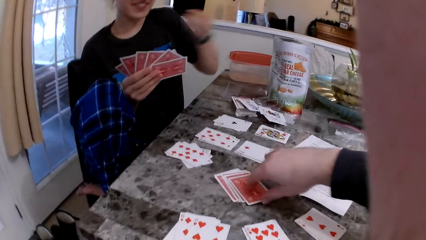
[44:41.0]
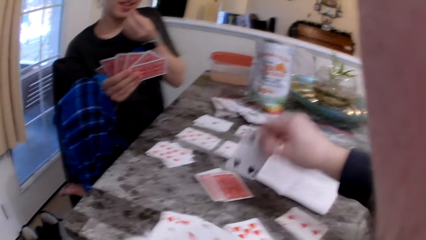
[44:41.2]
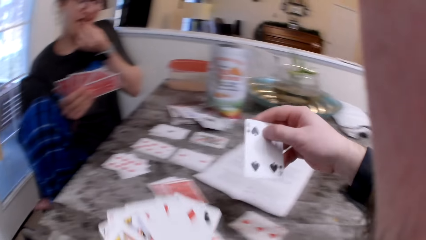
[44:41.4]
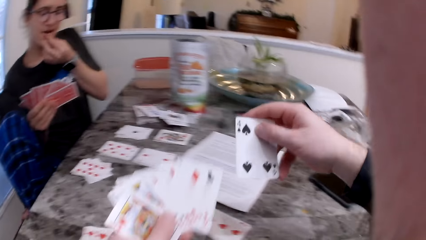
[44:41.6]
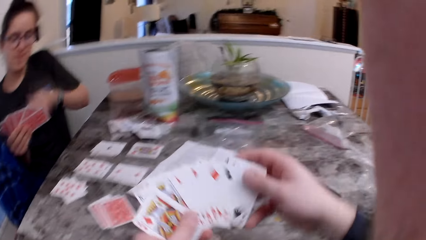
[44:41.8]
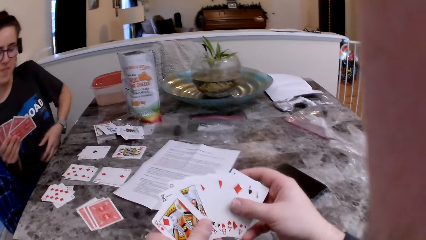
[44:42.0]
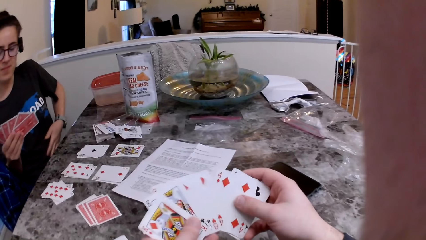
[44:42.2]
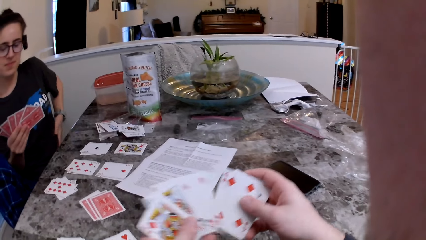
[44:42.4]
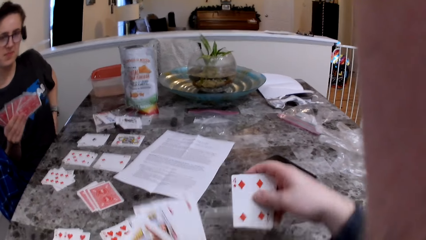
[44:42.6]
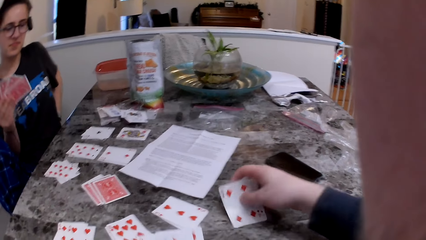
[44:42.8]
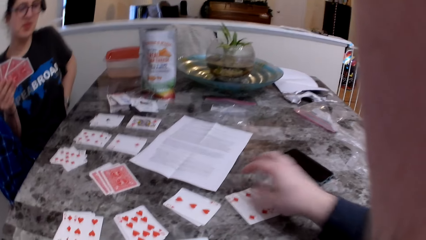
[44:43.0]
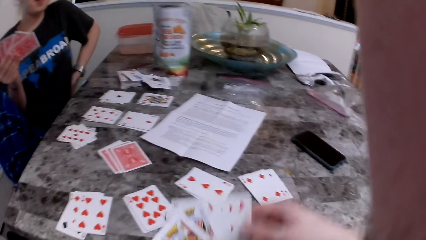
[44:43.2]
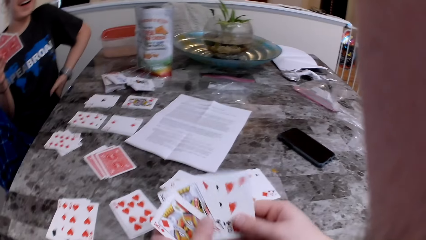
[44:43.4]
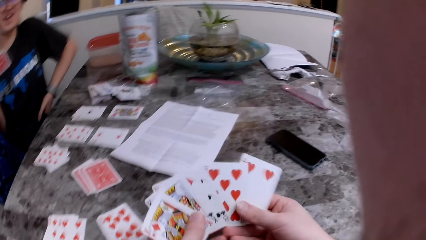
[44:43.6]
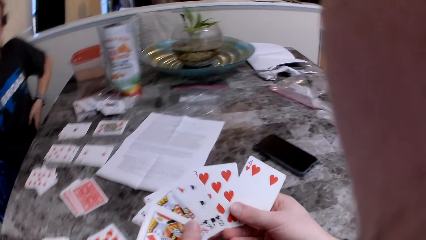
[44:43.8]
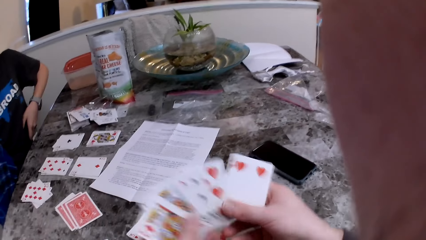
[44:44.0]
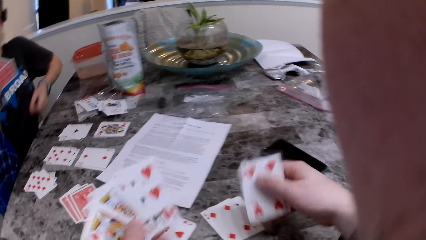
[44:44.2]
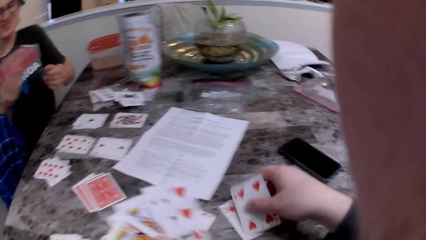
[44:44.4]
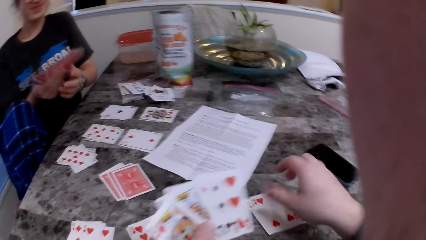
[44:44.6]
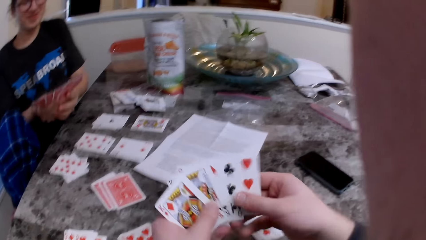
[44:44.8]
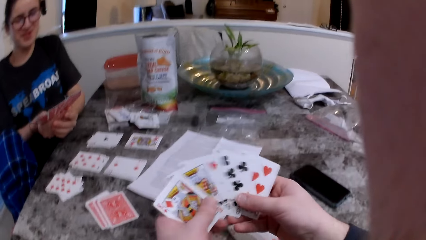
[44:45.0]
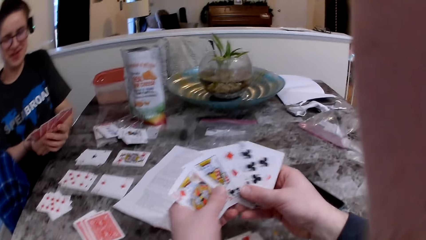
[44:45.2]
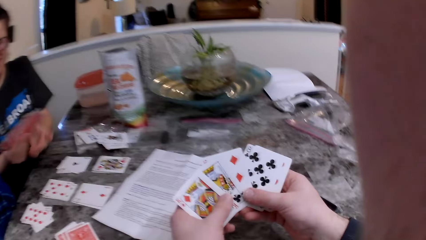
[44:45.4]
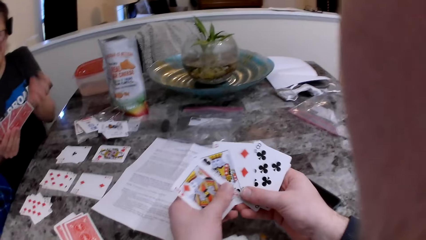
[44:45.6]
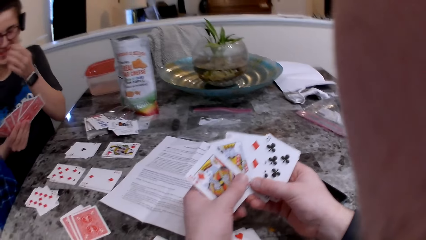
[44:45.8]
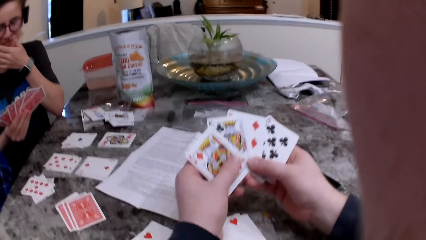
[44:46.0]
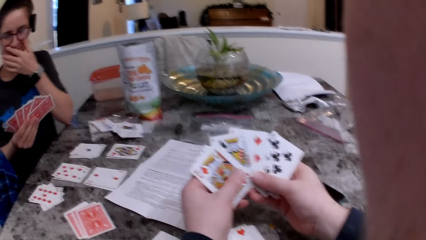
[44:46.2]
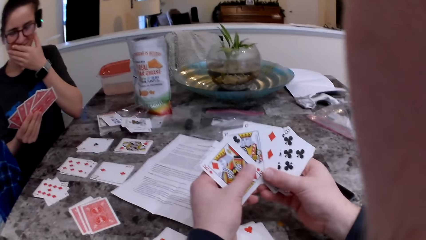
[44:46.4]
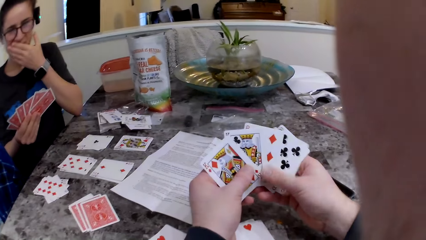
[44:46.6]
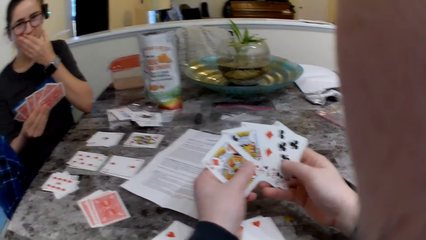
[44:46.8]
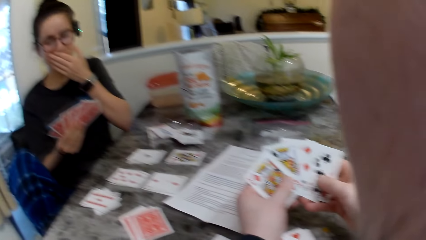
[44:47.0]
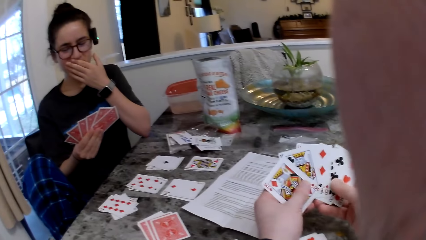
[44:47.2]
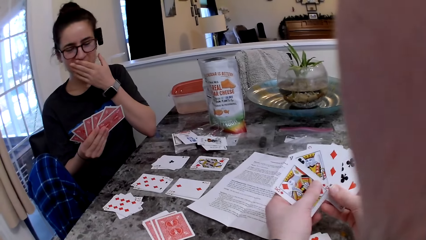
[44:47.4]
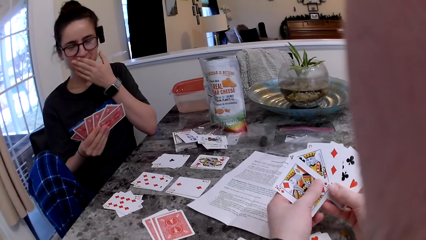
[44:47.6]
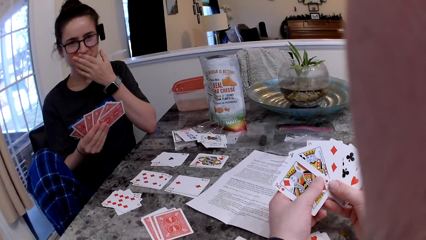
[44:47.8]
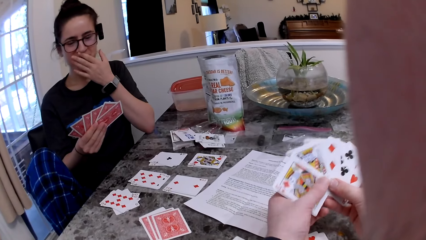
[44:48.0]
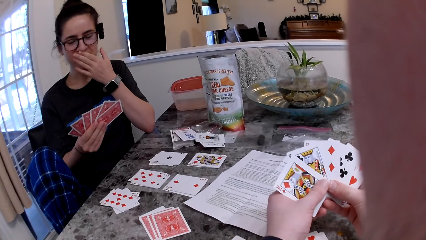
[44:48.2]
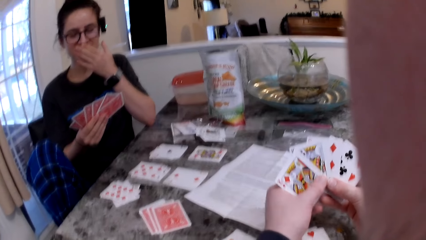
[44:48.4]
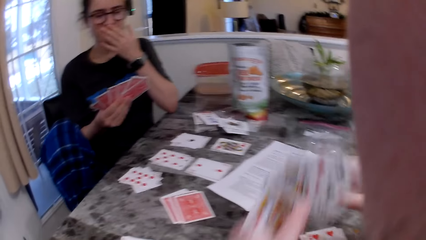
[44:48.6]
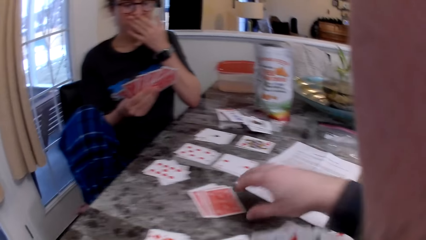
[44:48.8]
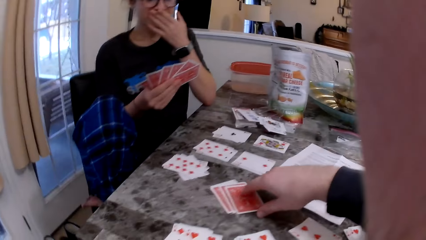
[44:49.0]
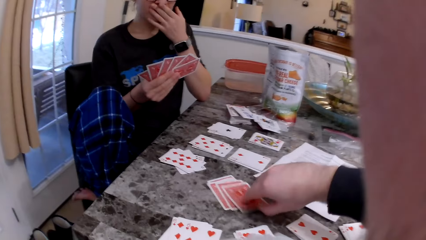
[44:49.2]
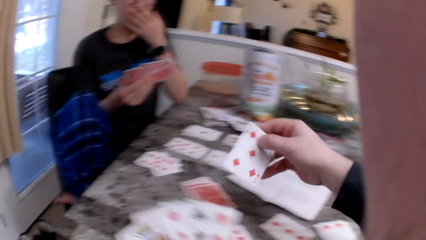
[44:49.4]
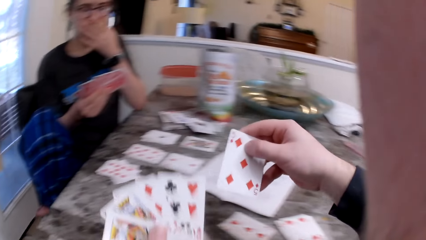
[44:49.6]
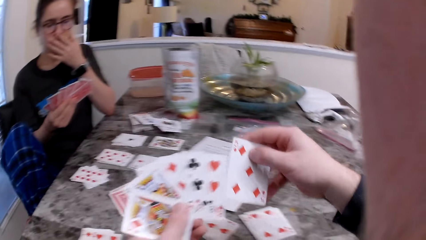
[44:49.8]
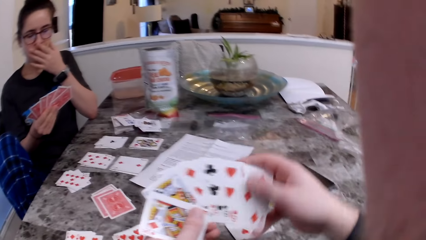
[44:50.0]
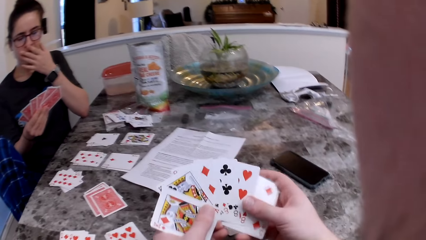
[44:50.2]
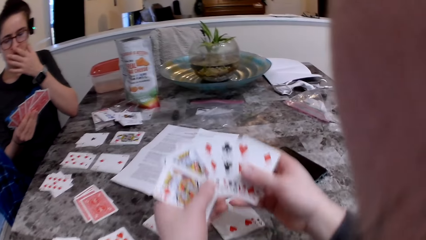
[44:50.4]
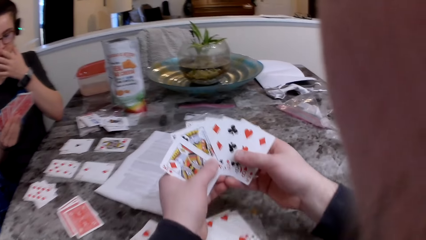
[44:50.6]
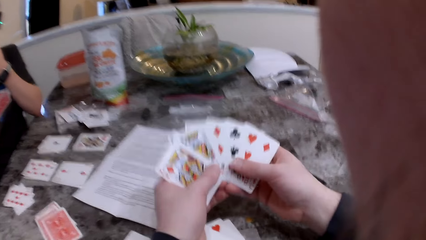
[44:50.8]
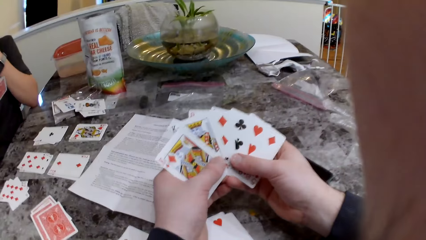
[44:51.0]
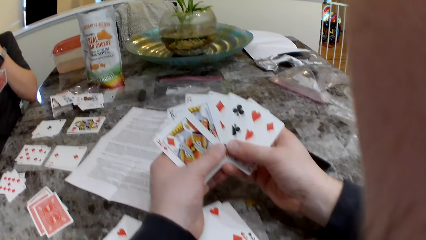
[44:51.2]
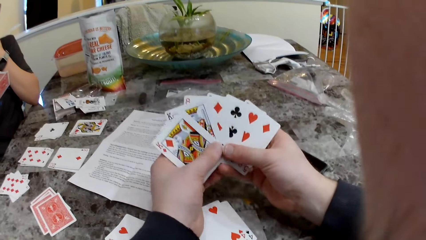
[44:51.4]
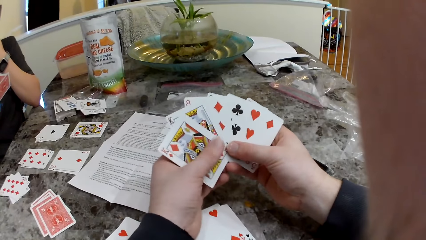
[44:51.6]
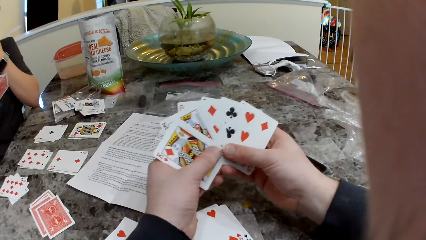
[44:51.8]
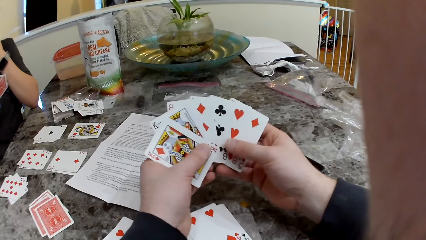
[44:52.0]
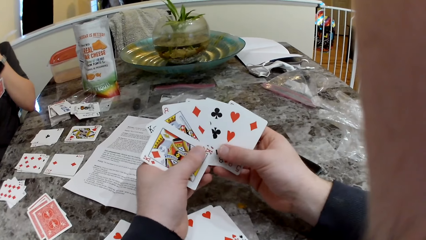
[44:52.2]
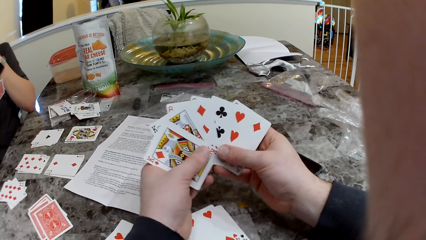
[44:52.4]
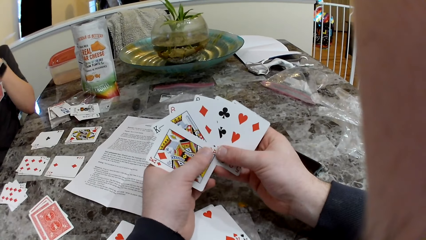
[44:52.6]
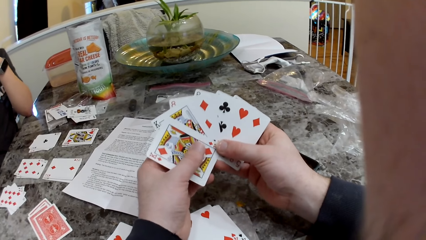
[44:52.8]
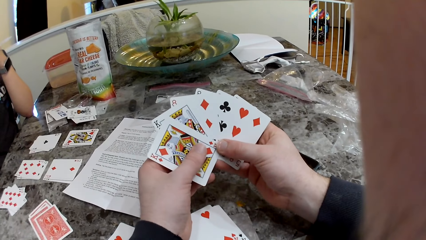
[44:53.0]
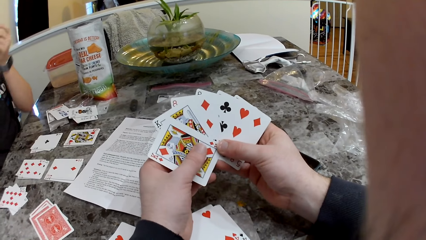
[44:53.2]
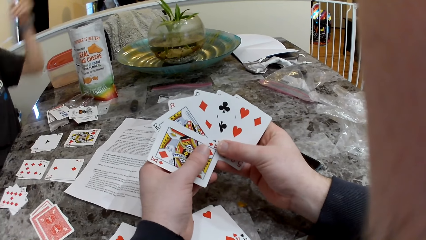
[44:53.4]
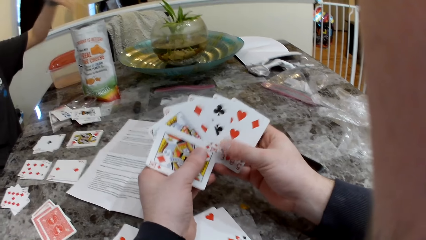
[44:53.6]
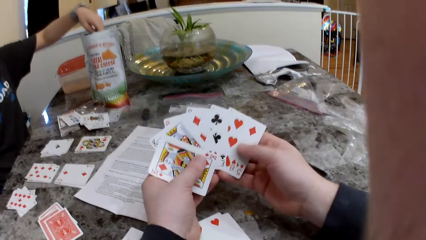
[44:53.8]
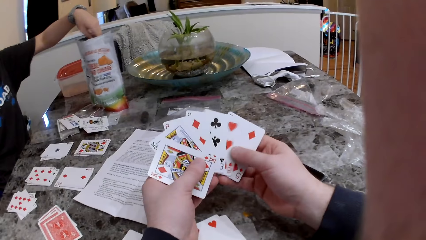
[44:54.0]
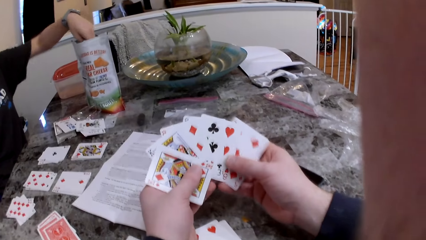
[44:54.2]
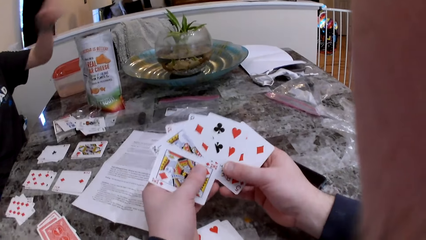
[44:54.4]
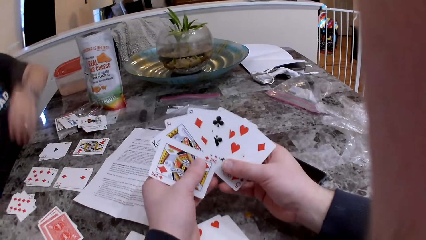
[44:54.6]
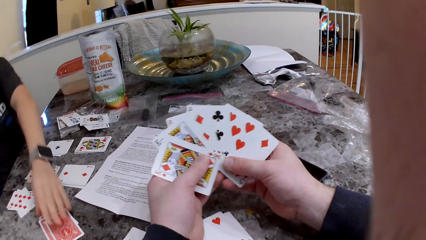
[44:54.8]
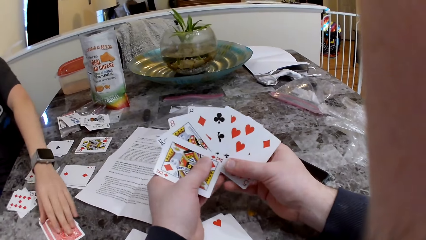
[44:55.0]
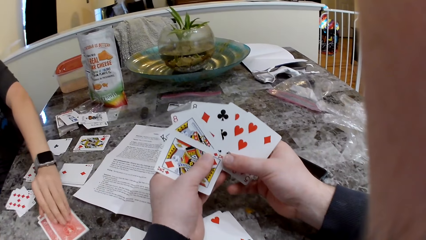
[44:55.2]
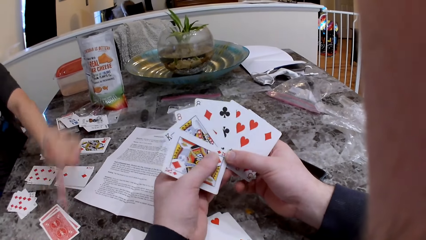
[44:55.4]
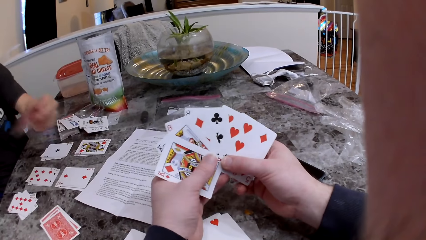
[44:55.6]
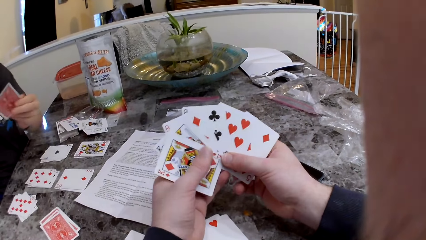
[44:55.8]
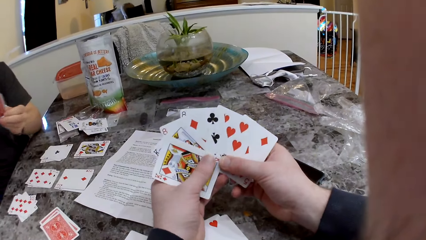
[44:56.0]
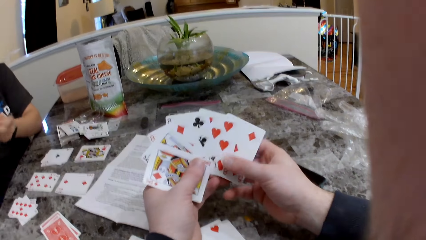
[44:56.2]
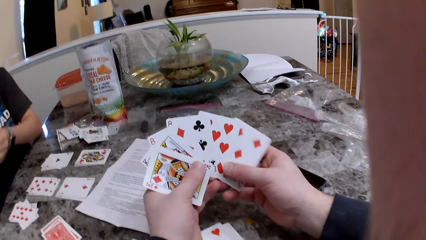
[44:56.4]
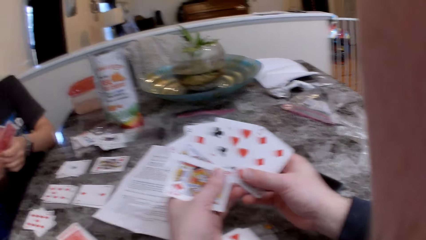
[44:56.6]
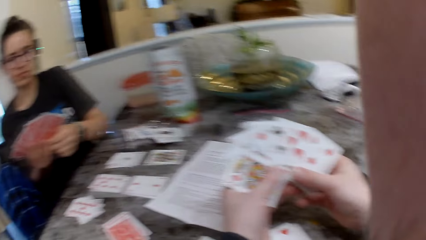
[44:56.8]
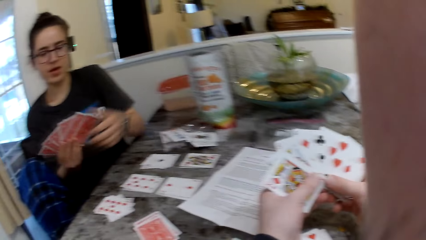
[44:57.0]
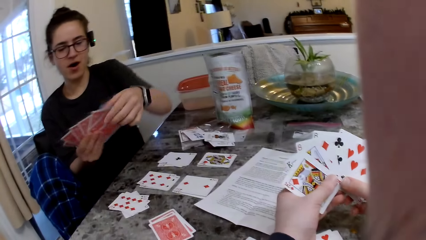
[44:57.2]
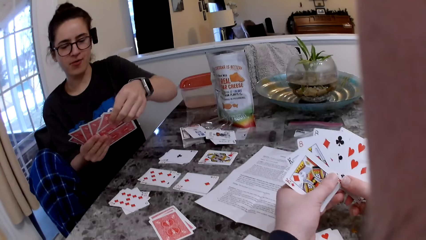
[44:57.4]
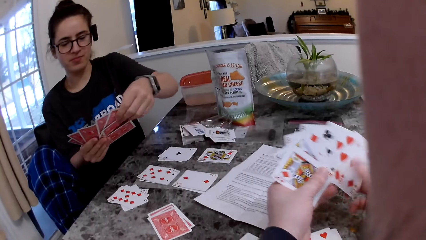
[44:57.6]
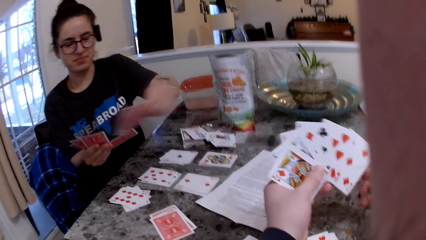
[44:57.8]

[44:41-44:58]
The camera wearer picks up a card from the table. The woman eats a cheese snack. The camera wearer puts the cards on the table. They check the cards. They pick up a card from the table. They check the cards. The woman picks up a card from the table.
